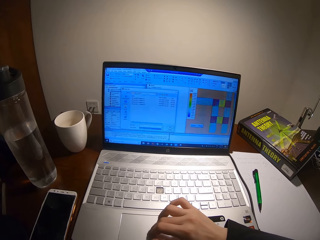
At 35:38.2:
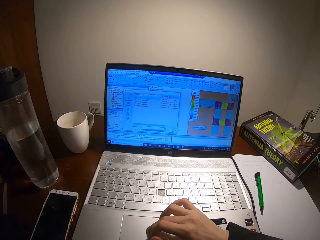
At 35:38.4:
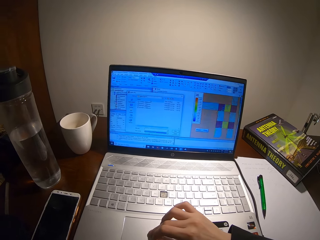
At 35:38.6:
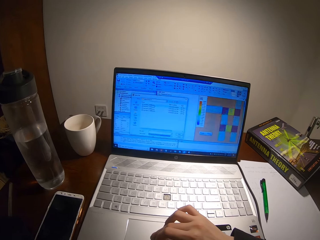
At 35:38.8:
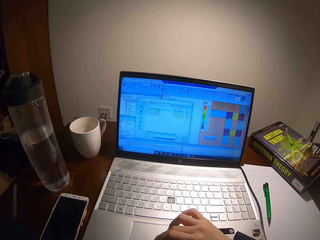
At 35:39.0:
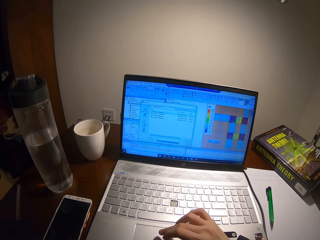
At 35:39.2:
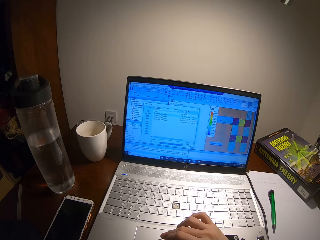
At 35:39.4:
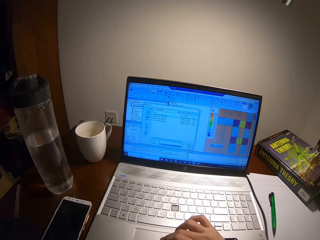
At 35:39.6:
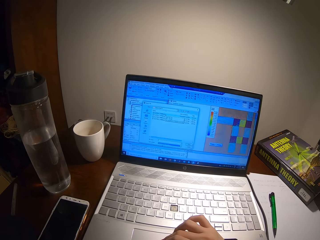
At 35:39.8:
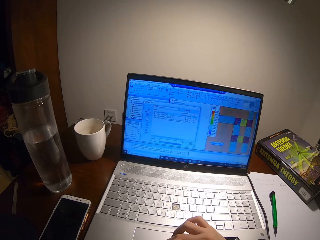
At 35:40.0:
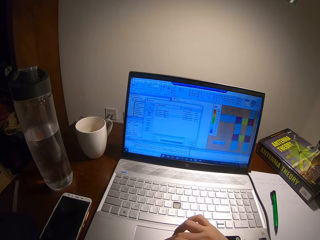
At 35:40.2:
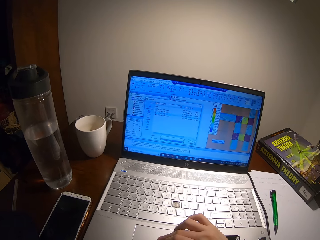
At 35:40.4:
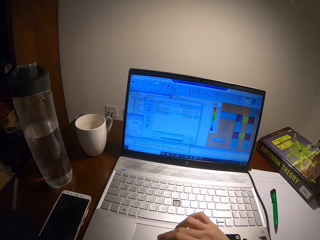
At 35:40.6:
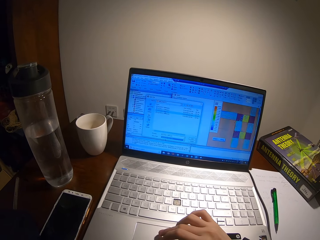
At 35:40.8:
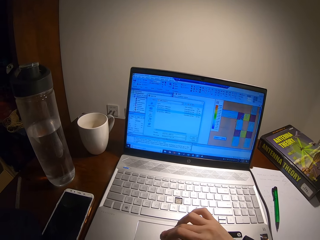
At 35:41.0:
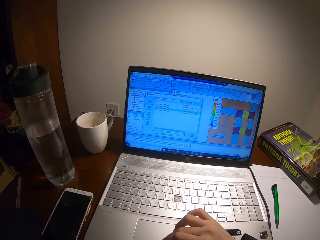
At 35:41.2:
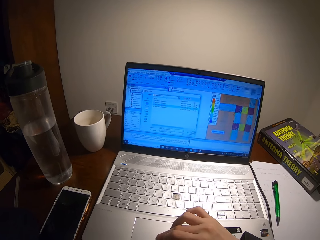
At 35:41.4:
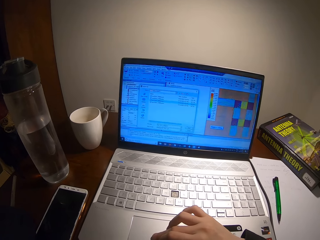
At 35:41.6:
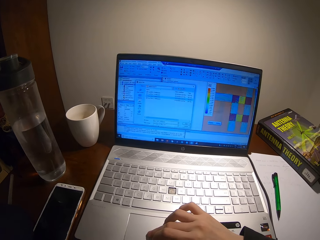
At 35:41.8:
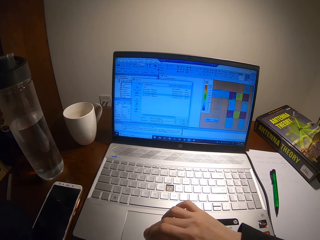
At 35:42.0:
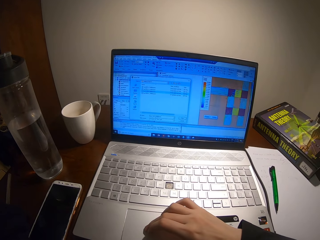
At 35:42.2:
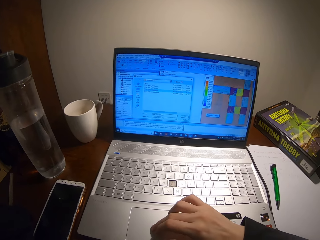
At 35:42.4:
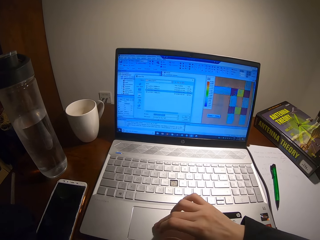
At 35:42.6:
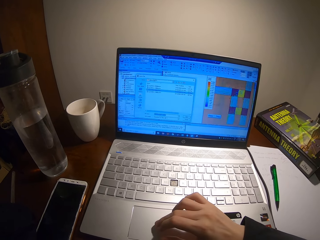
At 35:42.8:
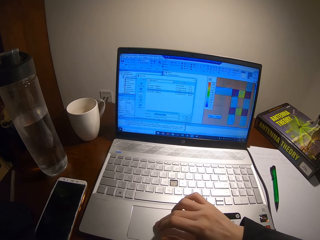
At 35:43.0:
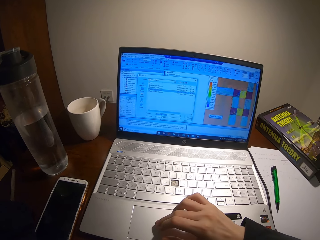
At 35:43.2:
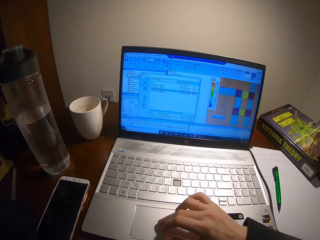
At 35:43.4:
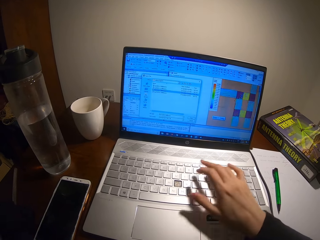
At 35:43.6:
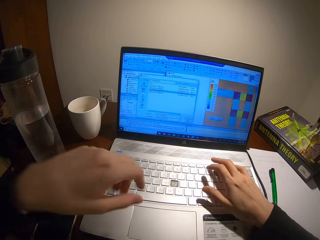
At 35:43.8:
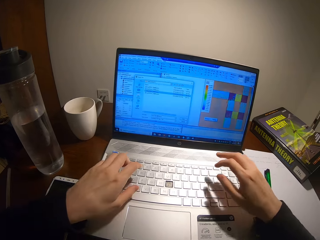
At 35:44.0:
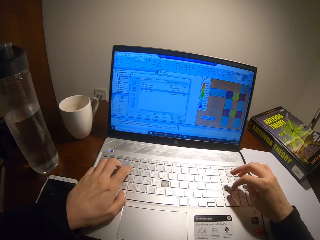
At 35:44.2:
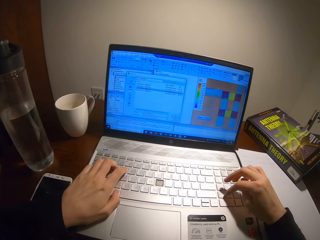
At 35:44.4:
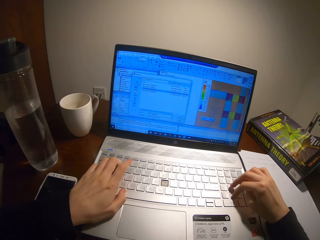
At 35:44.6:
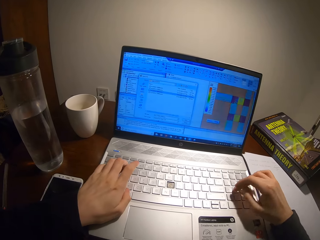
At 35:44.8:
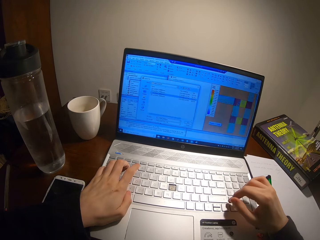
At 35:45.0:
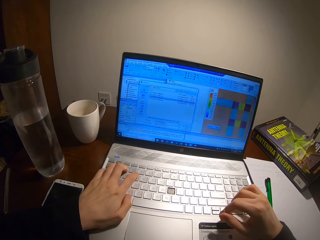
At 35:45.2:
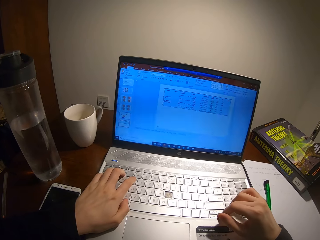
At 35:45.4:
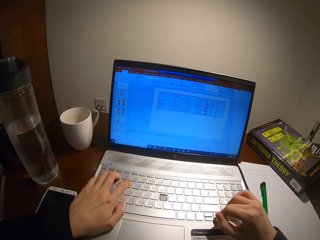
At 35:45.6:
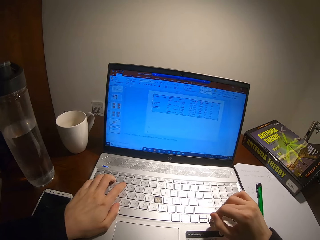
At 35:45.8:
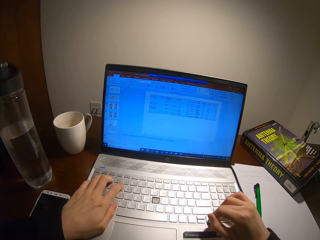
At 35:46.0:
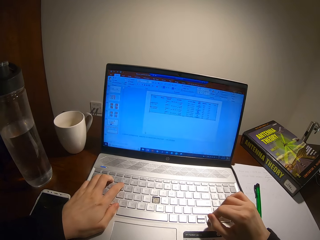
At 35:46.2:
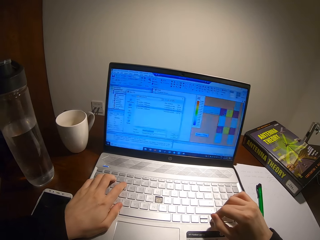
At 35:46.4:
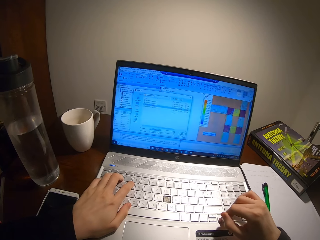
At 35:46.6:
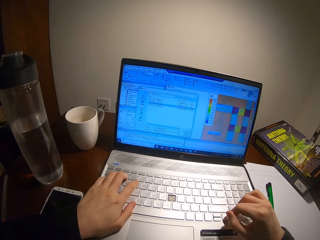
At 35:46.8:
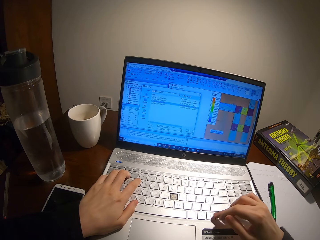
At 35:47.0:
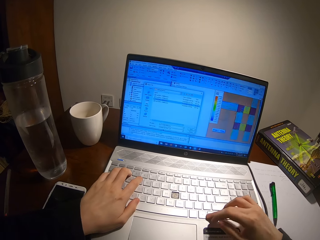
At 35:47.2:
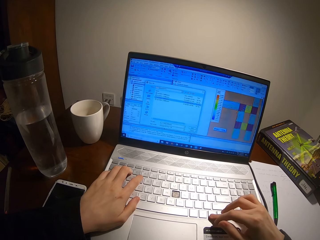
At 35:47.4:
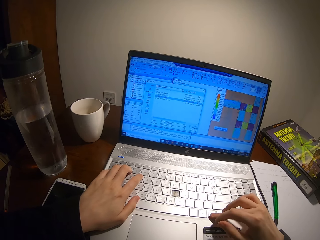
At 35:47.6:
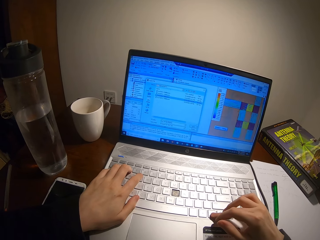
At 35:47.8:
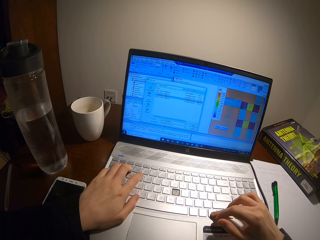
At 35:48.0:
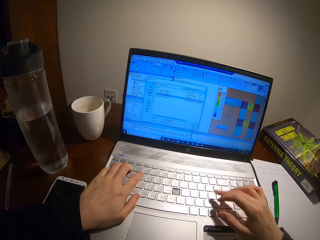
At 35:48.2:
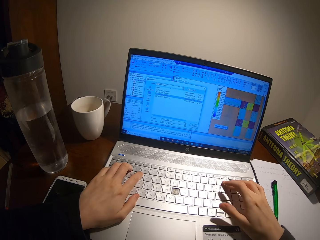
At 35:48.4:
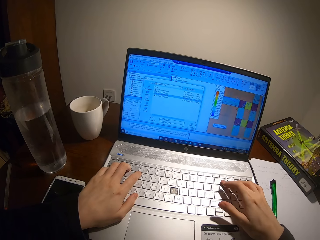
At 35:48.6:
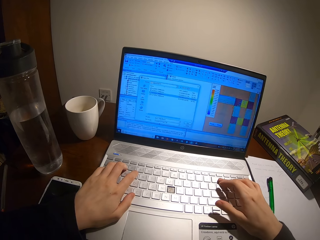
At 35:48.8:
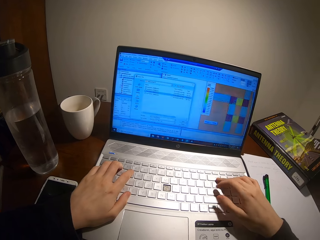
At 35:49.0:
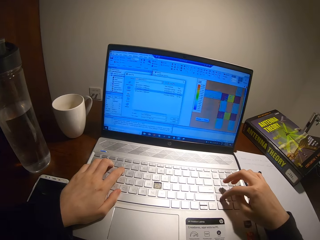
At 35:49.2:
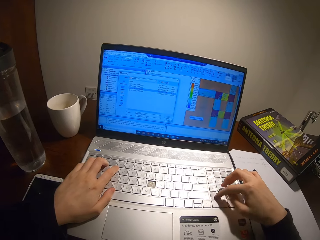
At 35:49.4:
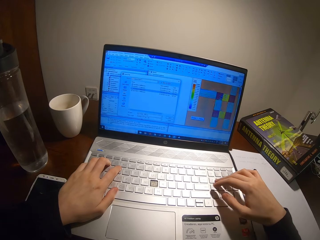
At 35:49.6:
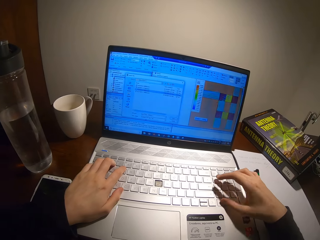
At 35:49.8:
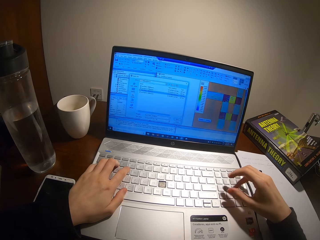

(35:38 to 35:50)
The camera wearer places a hand on the laptop. He uses his laptop.

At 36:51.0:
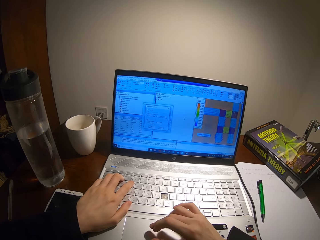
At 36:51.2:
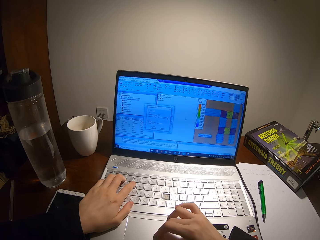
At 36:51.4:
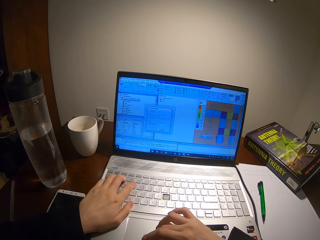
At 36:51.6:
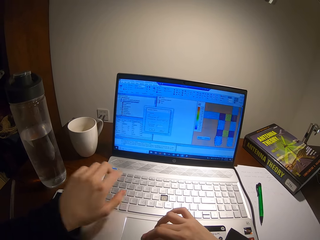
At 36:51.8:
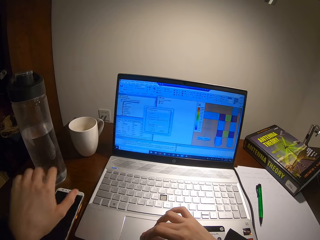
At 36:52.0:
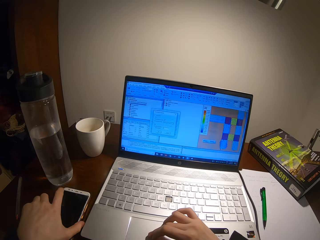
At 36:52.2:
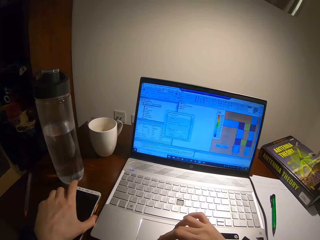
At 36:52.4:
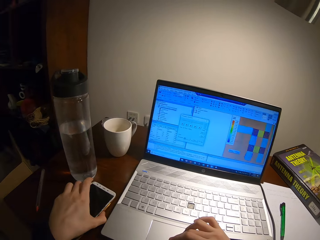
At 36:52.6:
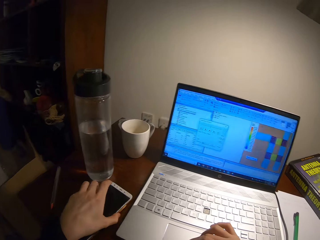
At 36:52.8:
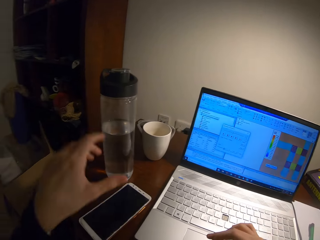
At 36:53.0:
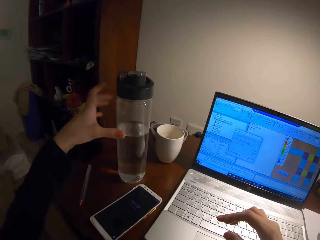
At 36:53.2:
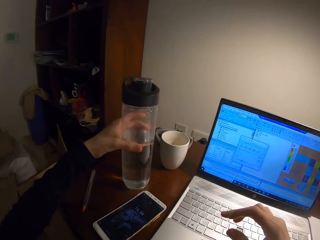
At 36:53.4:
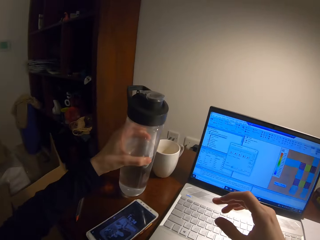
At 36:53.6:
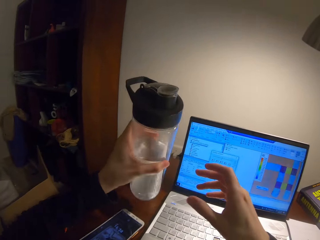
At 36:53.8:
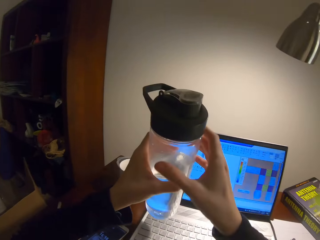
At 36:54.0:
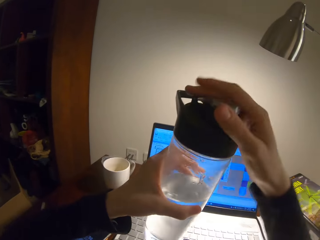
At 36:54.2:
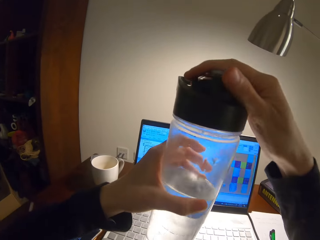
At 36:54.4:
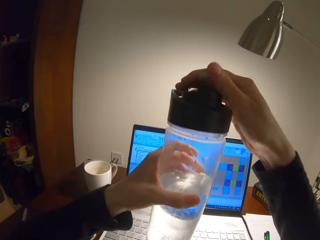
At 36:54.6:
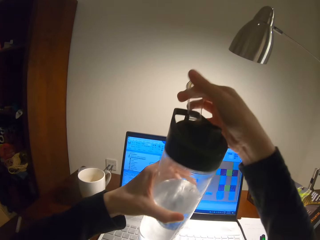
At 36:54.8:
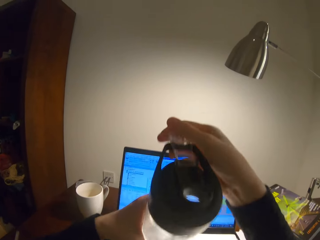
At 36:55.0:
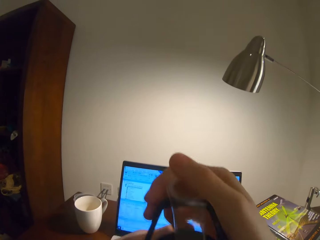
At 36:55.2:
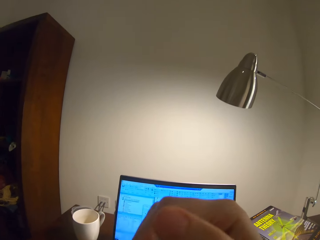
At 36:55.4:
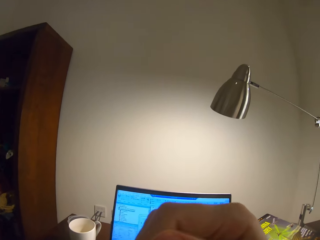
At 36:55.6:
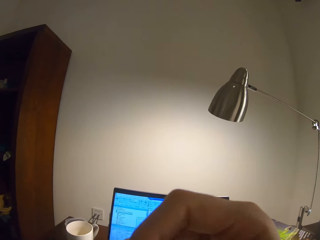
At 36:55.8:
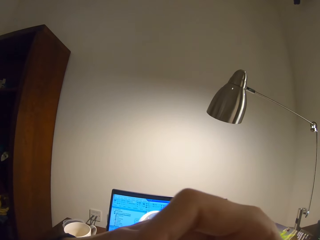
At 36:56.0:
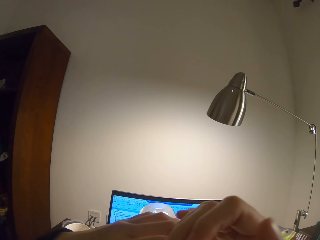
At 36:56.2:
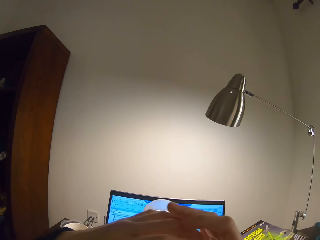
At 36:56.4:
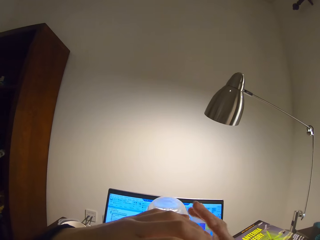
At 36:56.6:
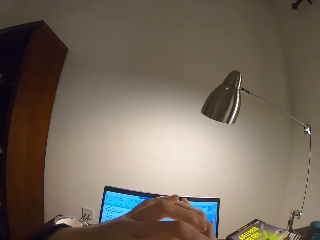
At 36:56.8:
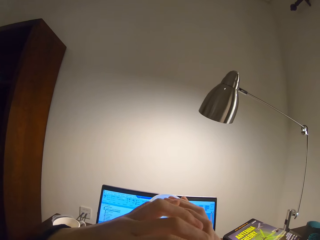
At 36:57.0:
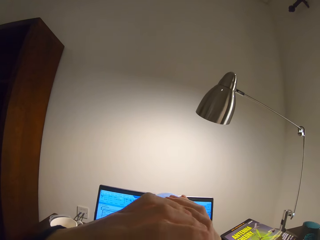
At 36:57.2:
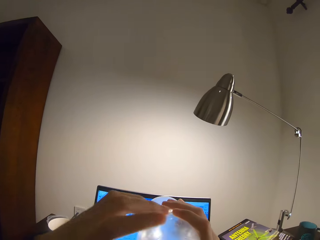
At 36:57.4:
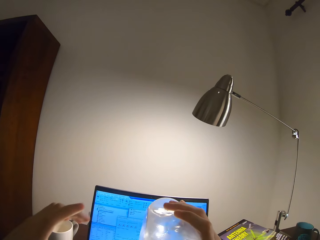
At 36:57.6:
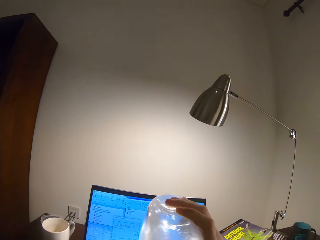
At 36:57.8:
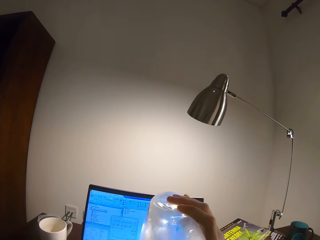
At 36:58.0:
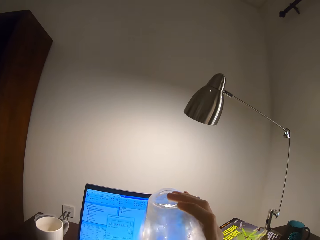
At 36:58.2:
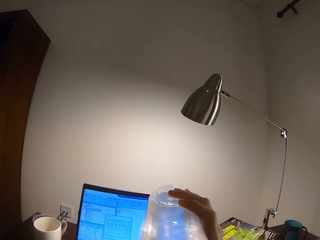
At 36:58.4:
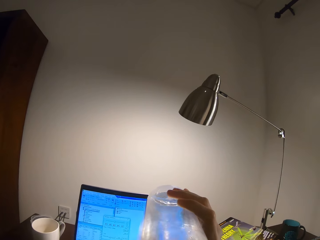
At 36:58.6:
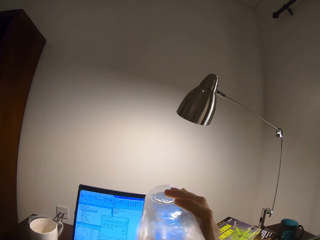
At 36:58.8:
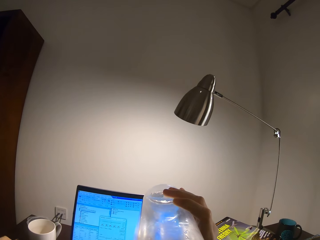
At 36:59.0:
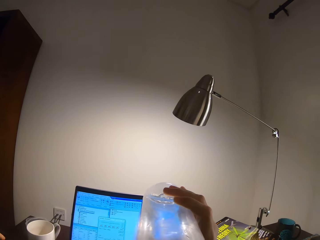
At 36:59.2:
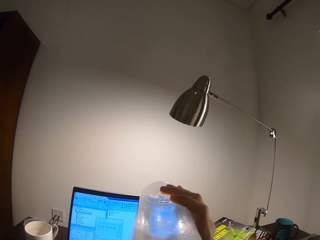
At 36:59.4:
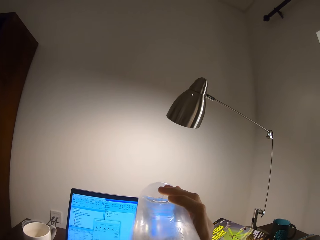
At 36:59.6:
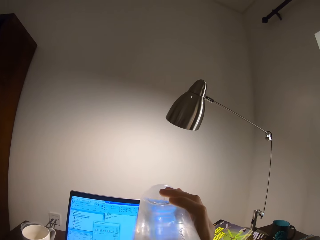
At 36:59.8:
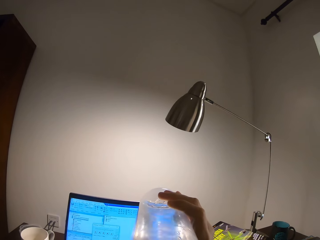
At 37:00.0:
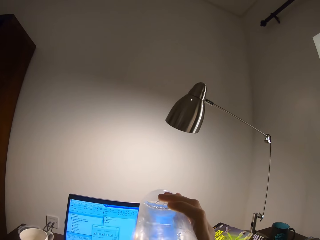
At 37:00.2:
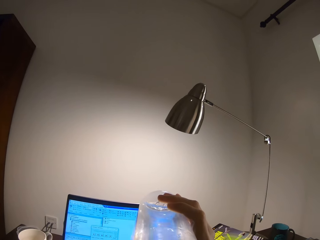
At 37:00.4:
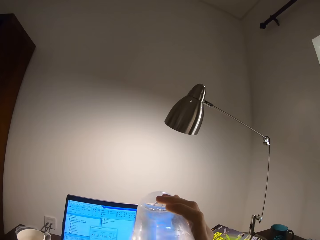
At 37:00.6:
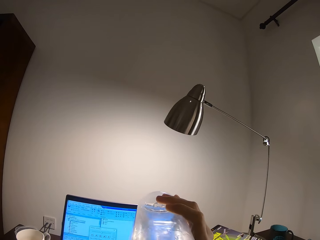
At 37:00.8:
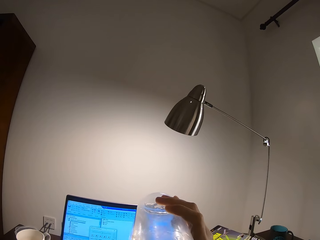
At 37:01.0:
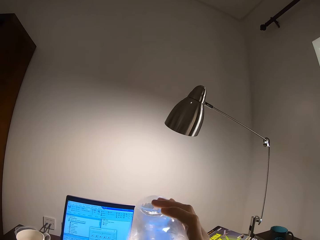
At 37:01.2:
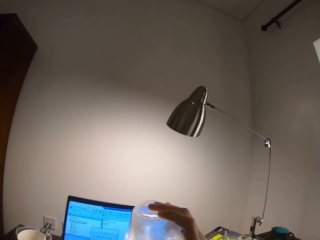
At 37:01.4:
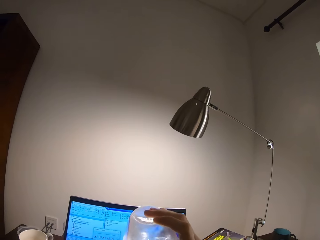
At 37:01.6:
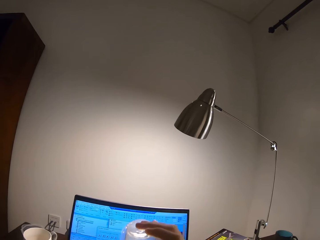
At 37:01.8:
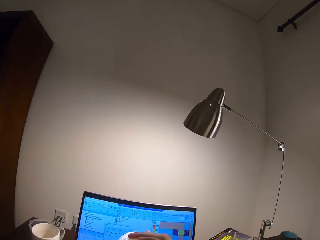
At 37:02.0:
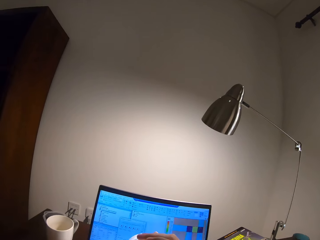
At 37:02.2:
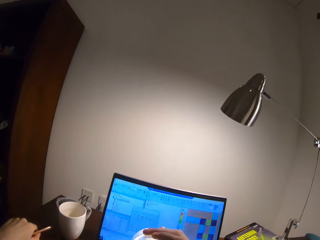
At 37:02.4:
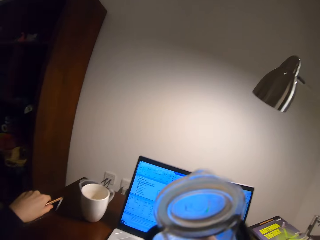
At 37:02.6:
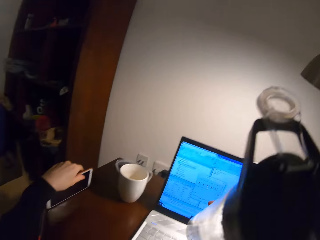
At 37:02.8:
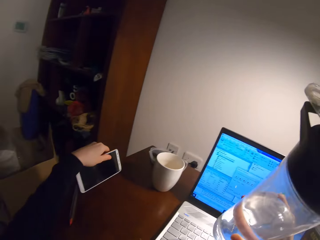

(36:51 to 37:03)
The camera wearer holds the phone. They pick a water bottle from the table, open the water bottle, and drink water from the bottle. They hold the phone with the left hand.
